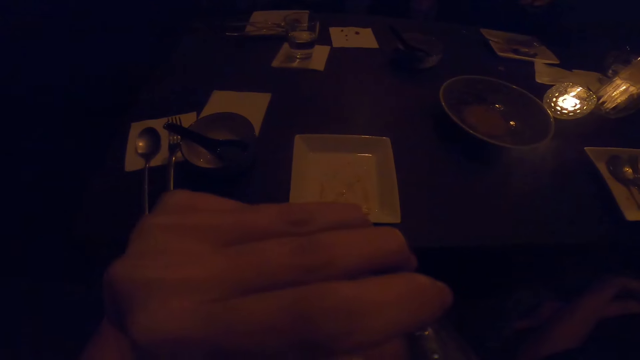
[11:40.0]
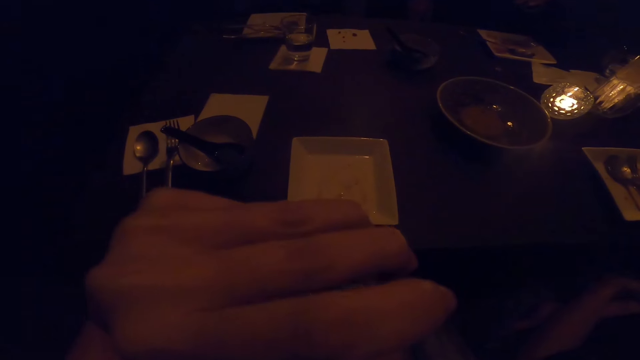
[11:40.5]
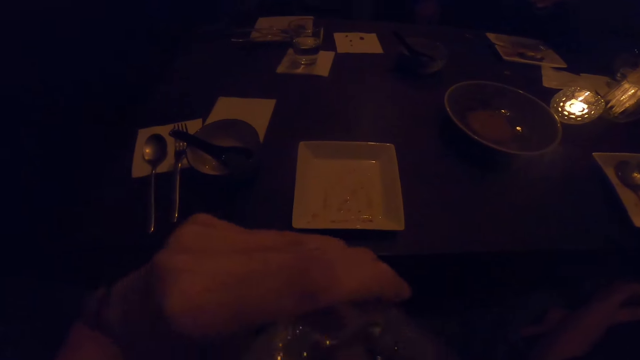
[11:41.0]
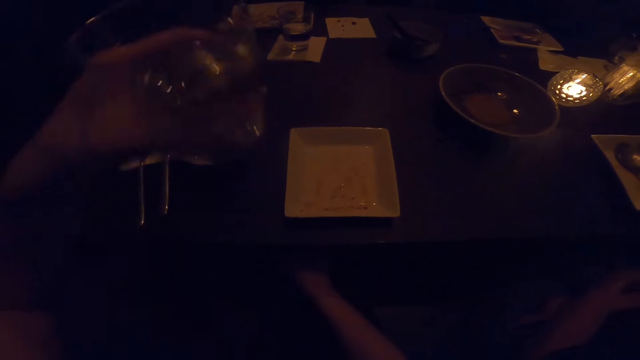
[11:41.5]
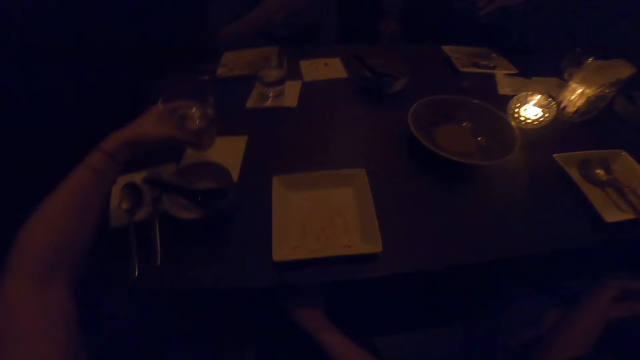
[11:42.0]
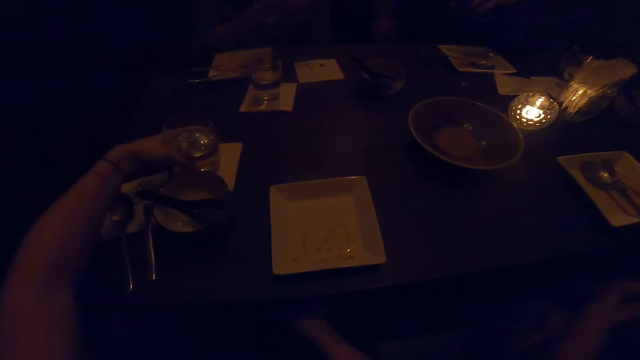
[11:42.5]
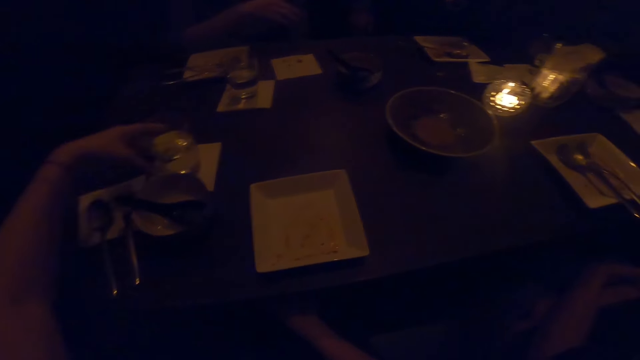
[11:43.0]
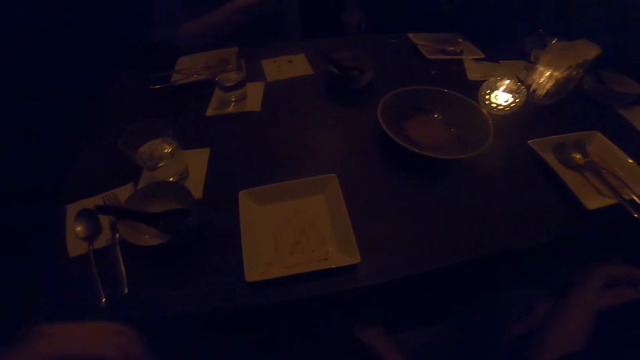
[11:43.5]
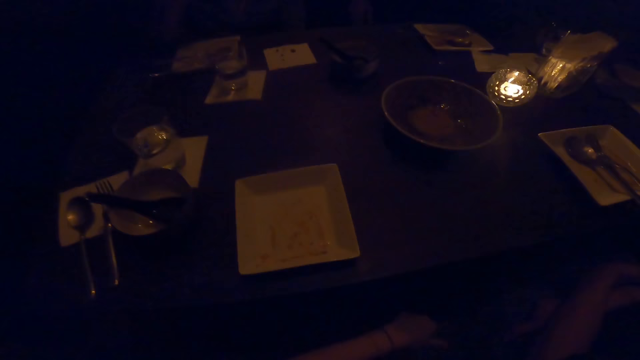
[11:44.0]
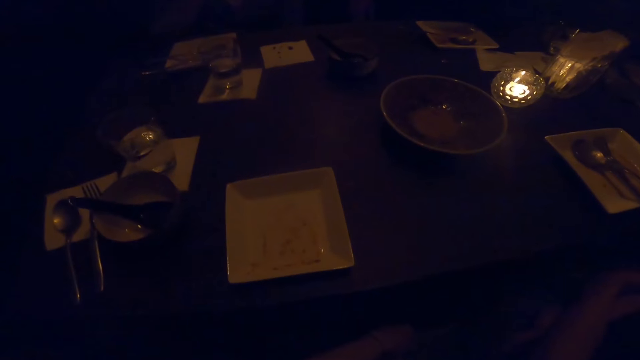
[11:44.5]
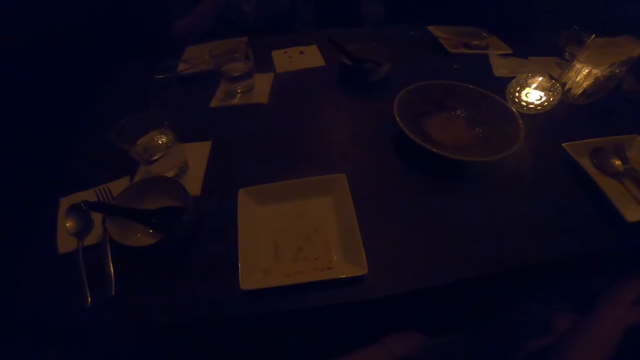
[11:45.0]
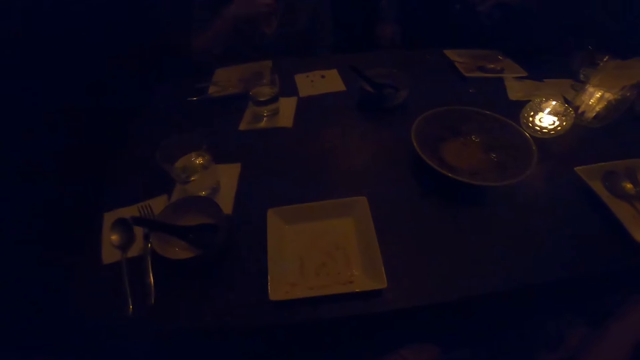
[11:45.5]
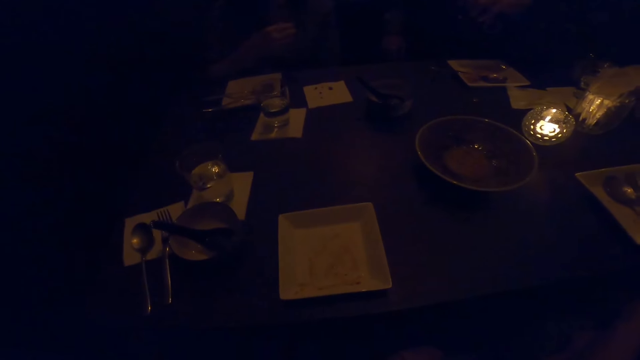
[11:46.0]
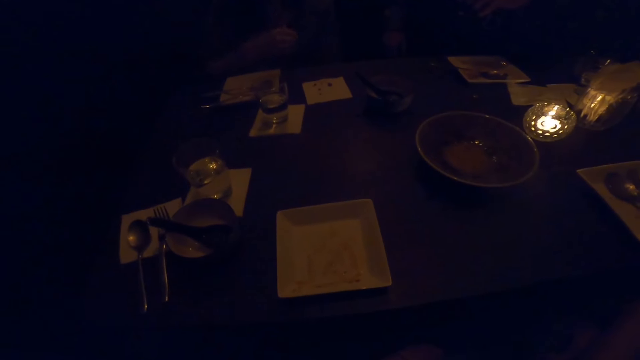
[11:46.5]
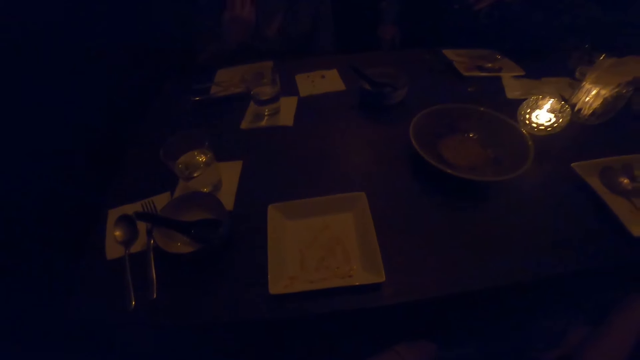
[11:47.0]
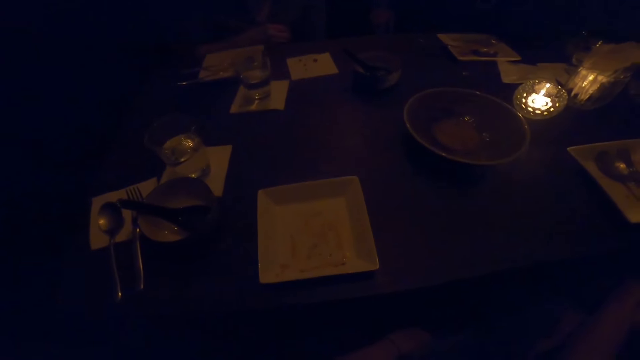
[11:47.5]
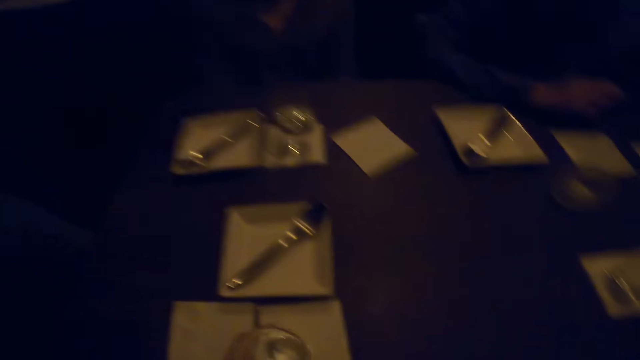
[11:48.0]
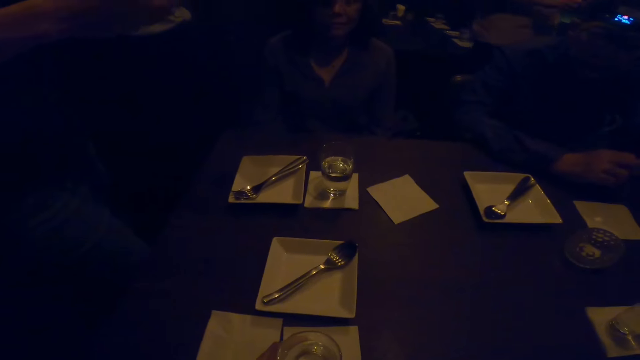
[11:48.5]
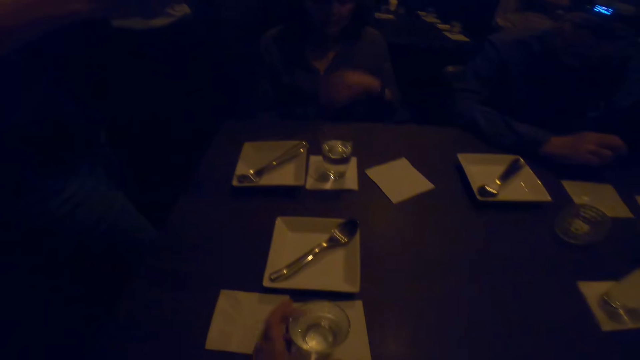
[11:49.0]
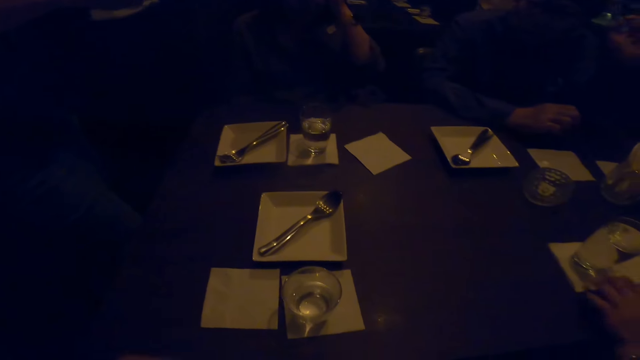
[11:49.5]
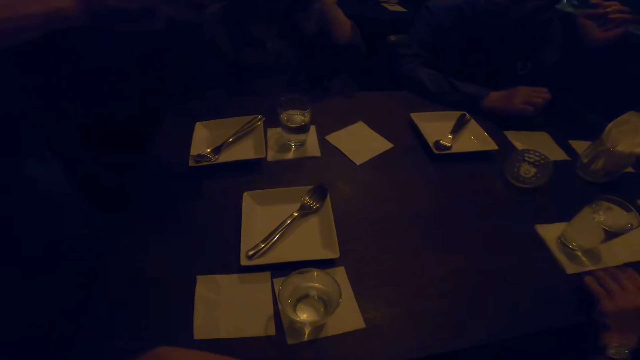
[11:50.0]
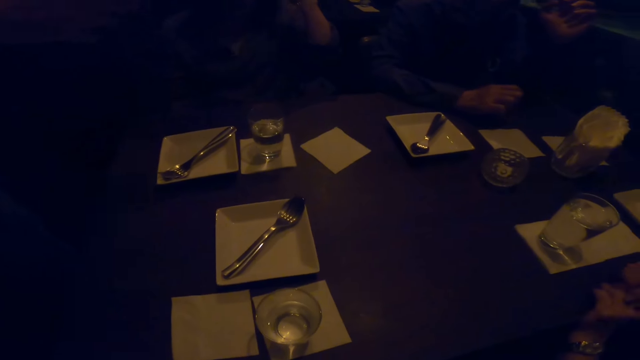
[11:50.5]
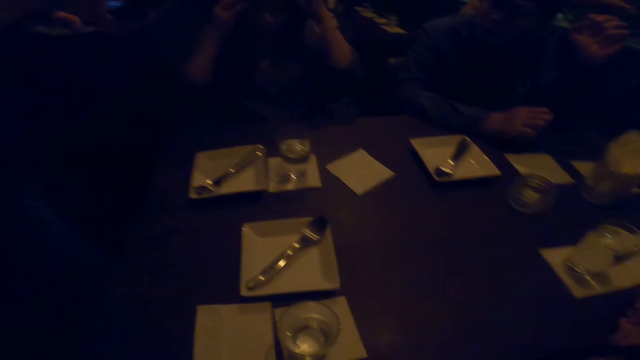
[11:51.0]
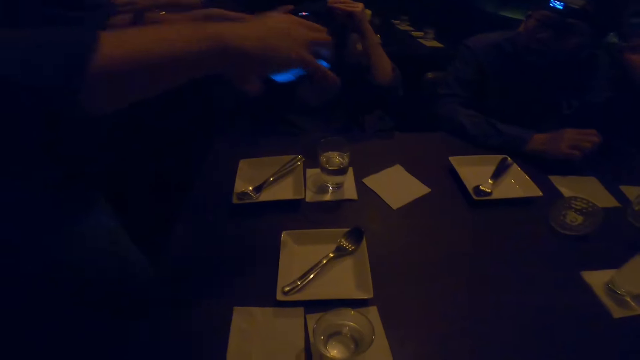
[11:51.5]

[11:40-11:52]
The camera wearer places the glass of water on the table. They look around the table.

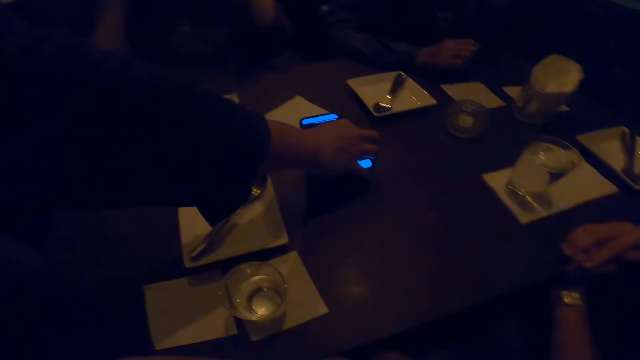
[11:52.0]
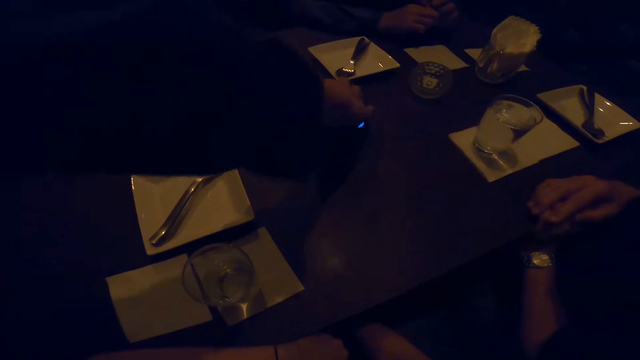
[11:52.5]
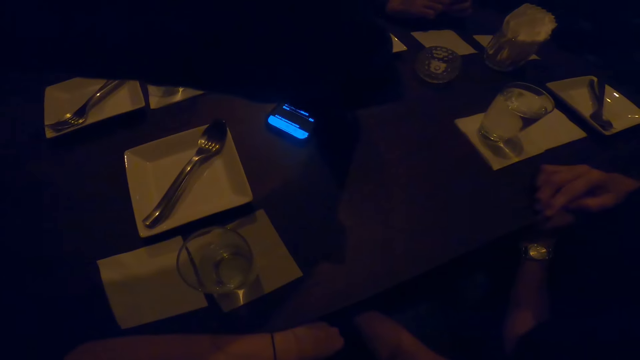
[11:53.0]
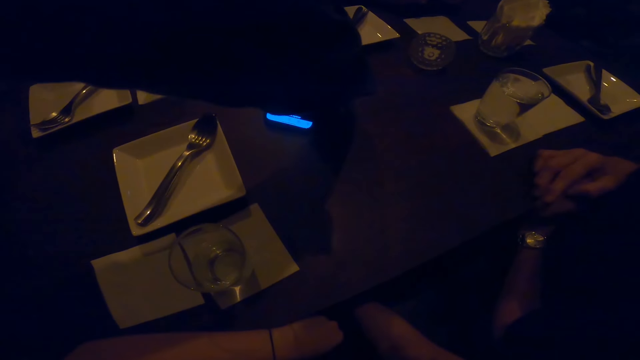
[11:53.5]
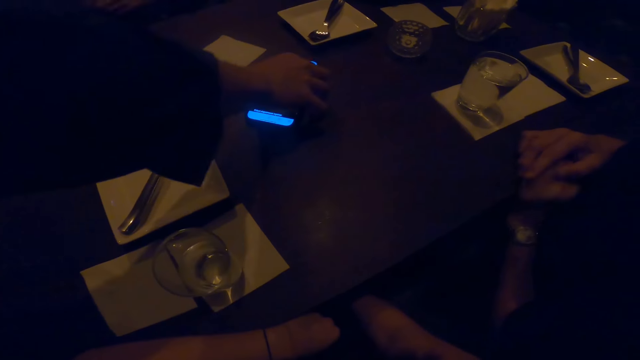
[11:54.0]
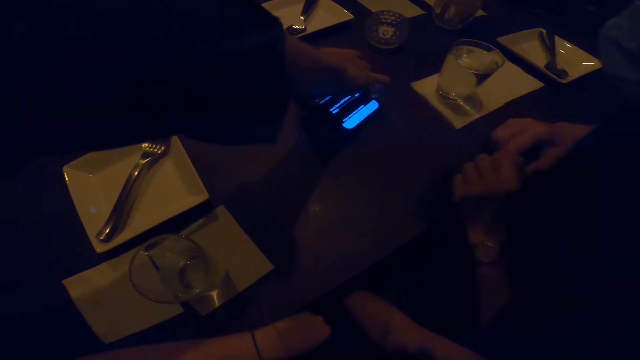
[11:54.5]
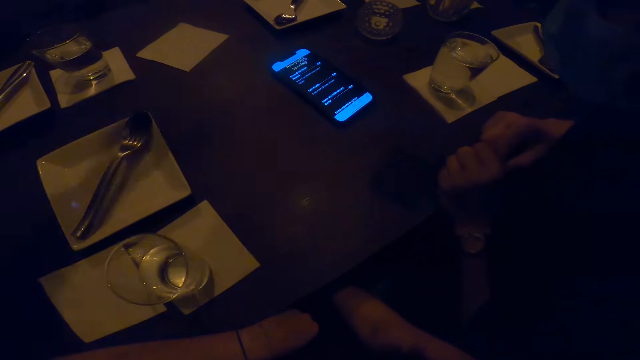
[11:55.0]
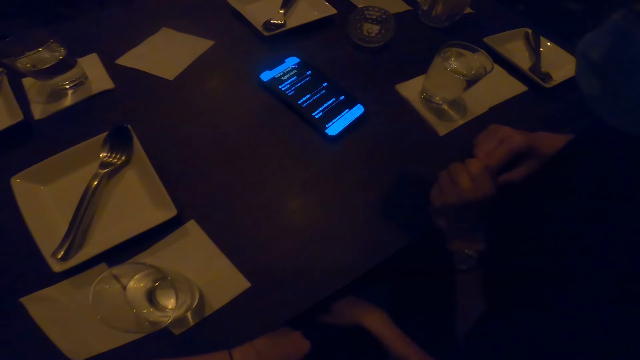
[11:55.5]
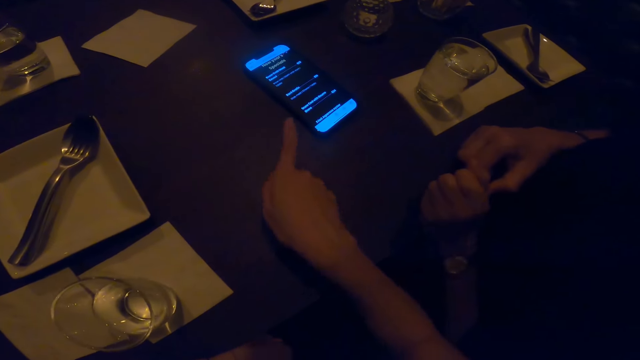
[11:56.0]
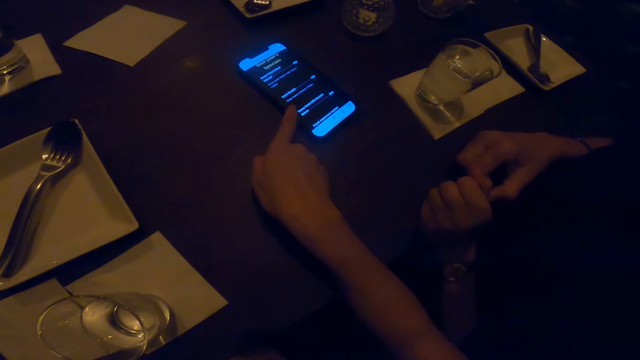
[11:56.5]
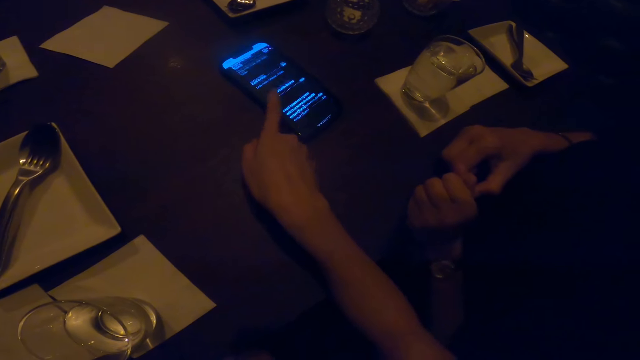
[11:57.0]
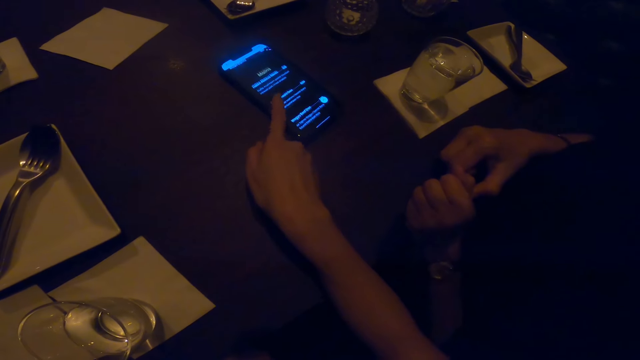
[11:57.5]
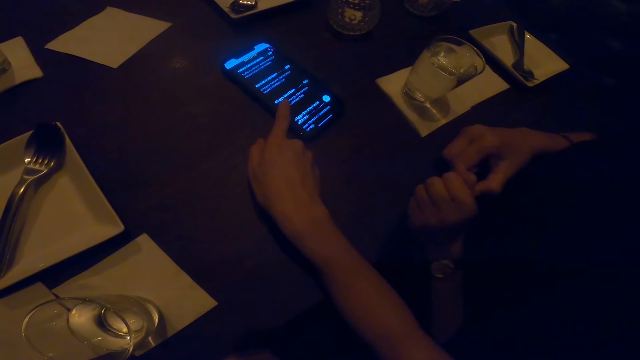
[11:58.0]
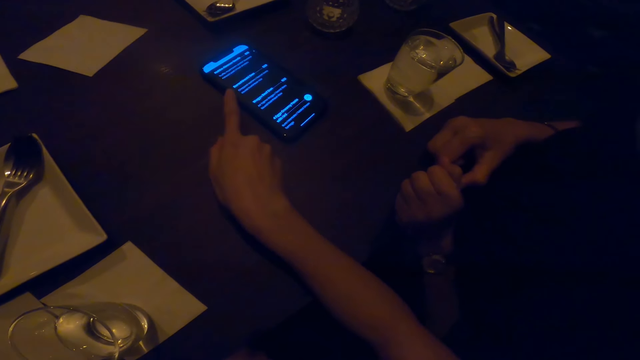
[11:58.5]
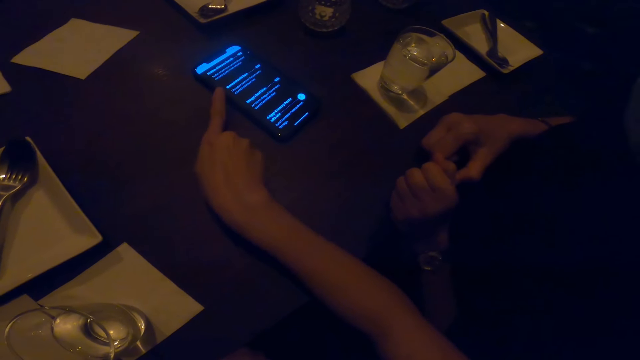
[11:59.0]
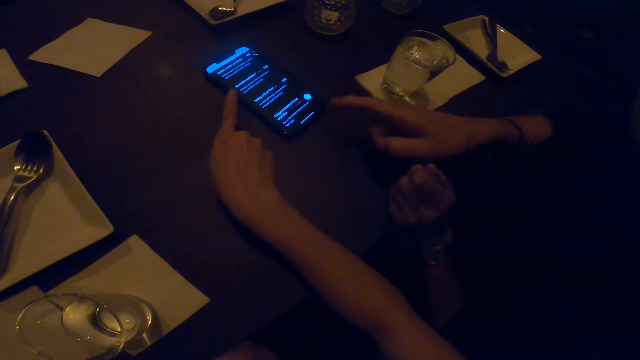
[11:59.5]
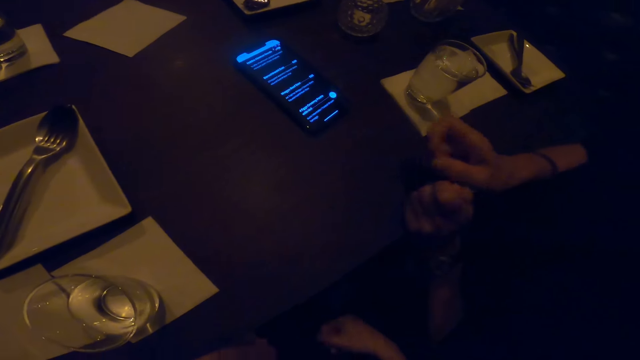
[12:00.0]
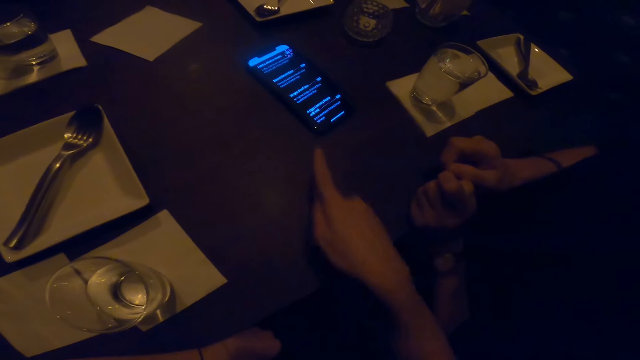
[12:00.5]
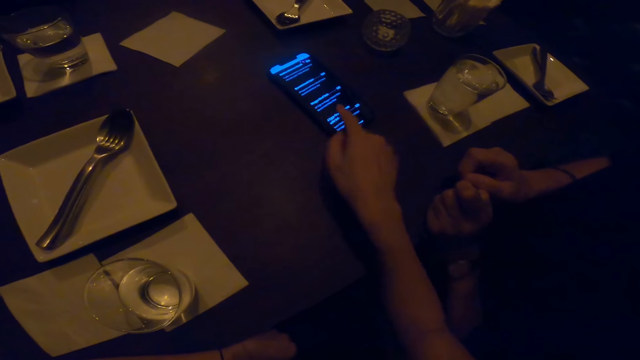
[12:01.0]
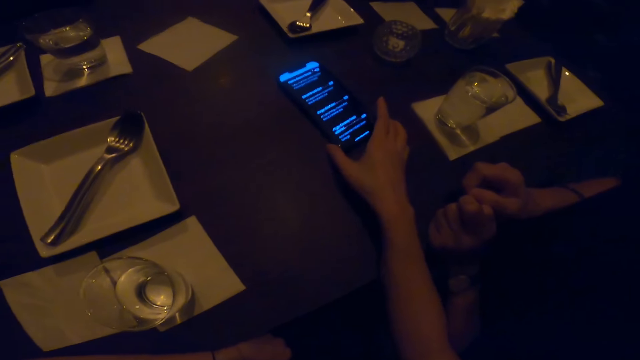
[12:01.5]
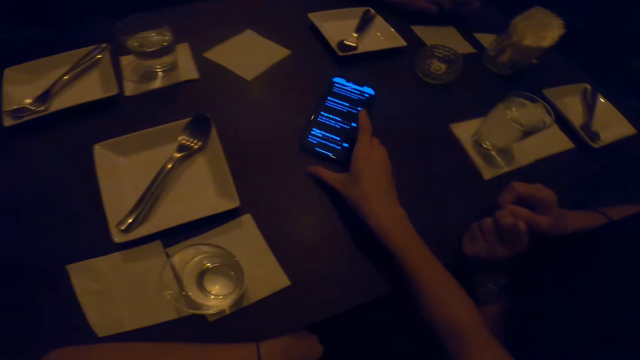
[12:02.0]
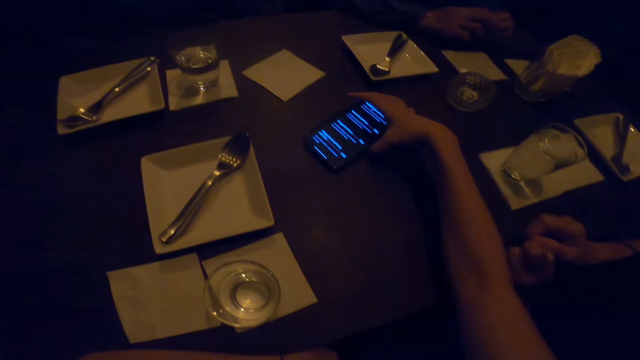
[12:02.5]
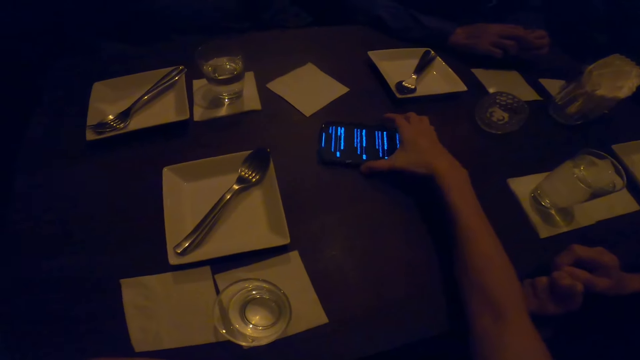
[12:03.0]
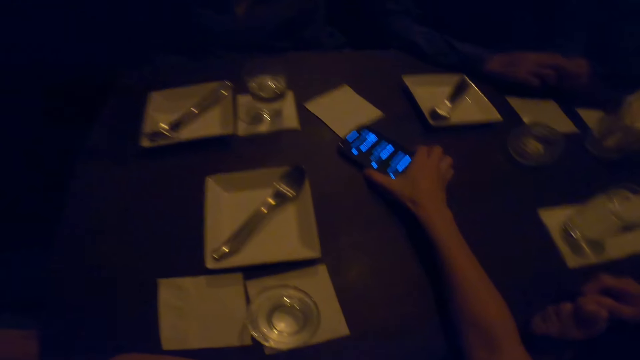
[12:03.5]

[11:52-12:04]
The camera wearer scrolls the phone. They move the phone on the table.
